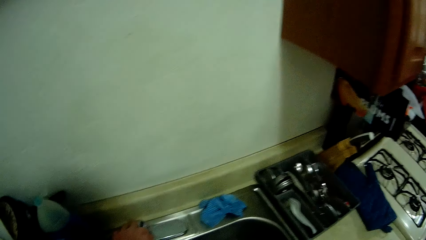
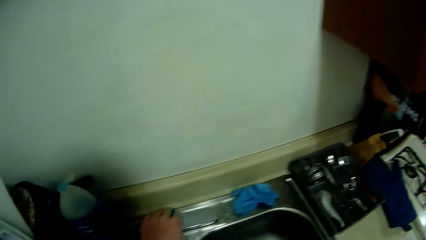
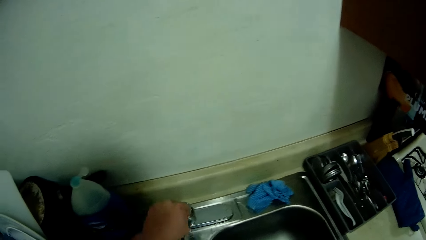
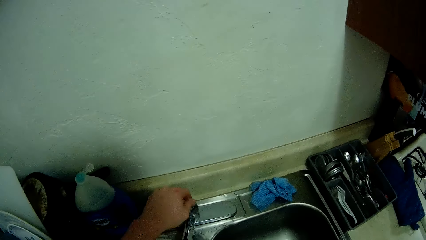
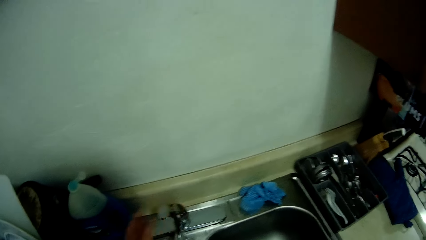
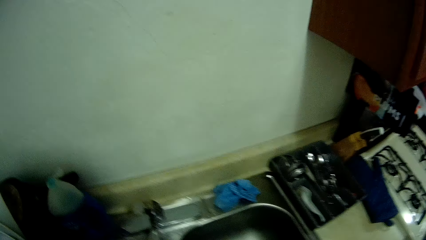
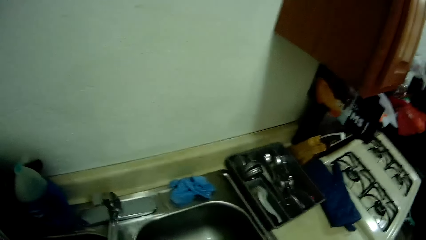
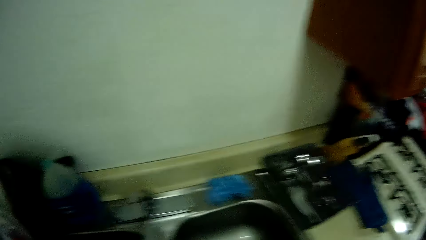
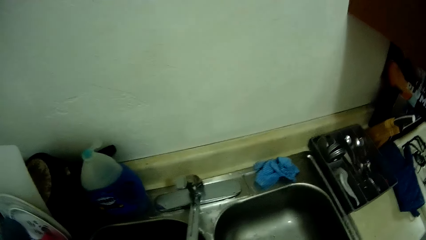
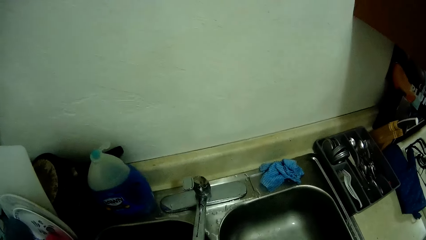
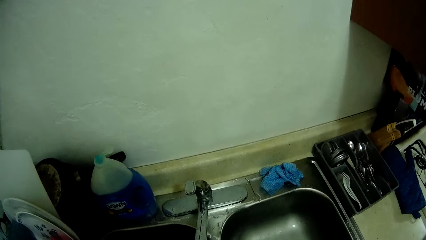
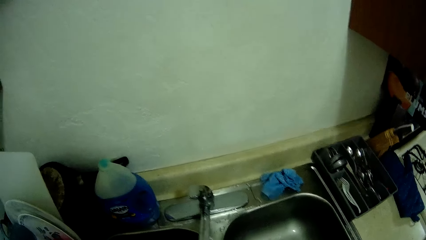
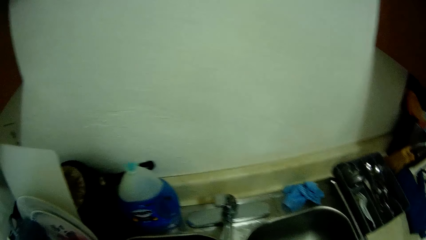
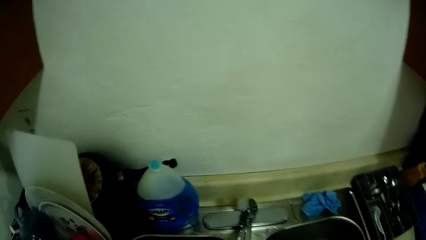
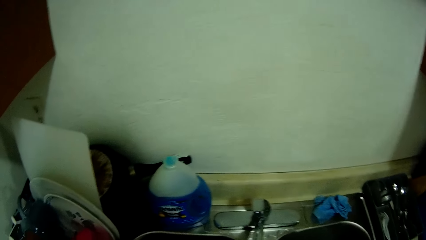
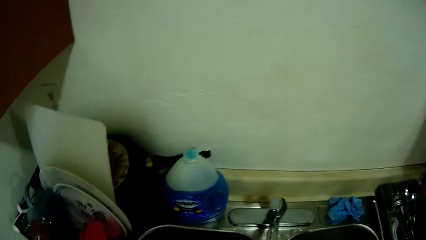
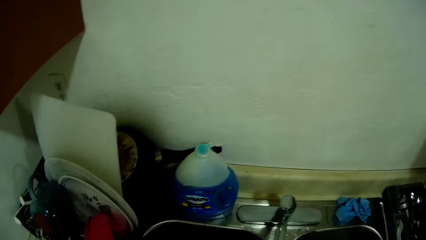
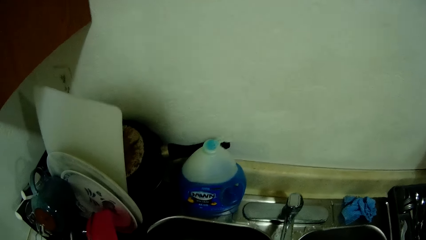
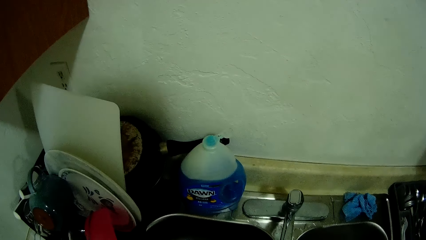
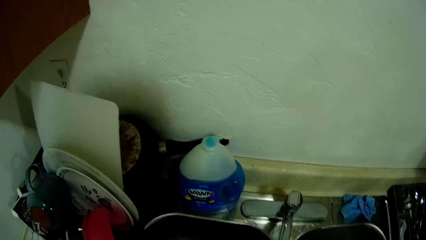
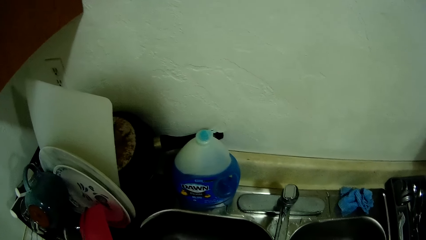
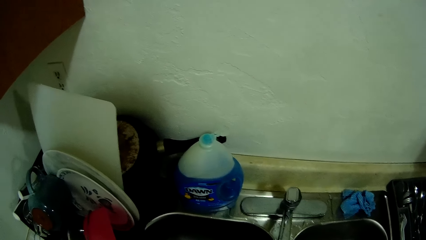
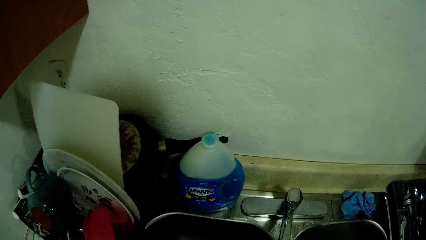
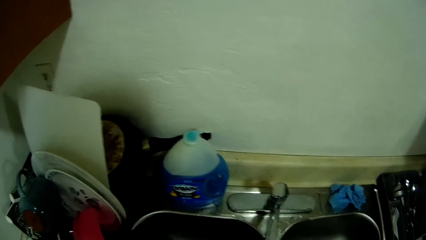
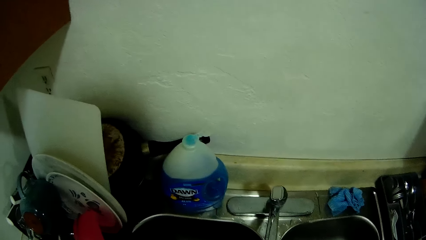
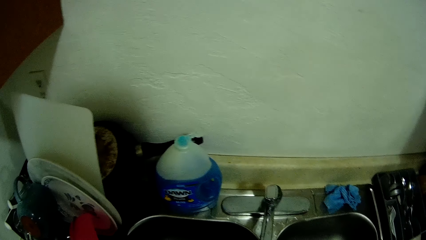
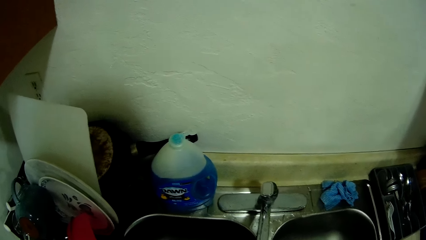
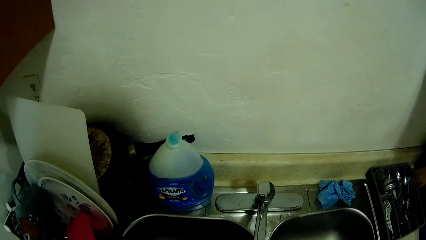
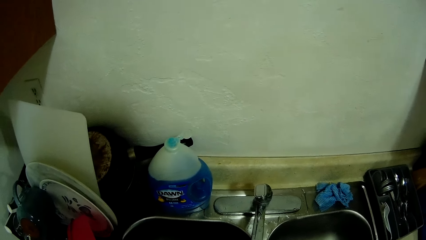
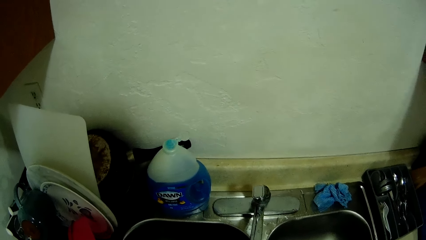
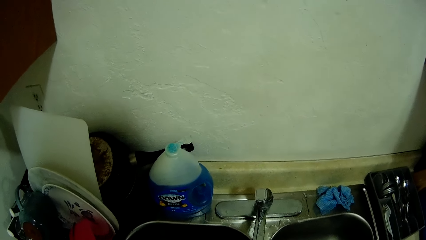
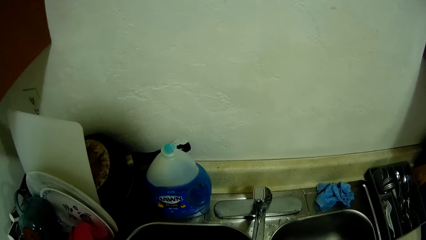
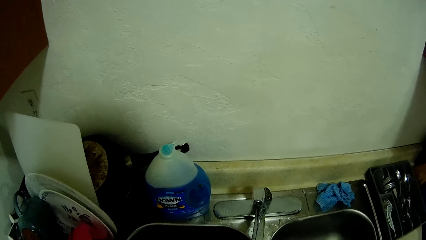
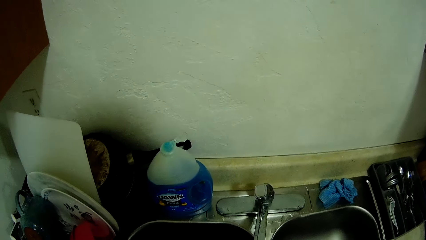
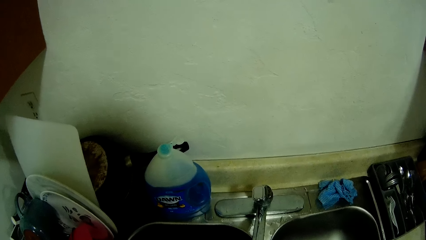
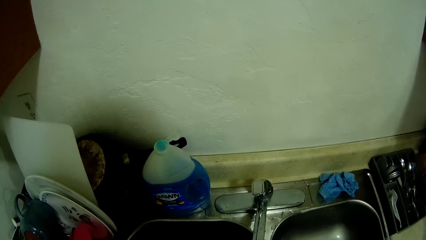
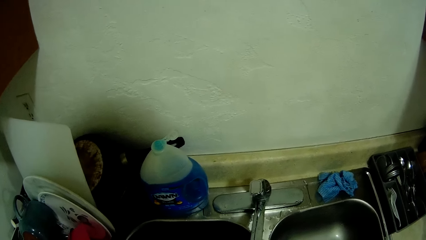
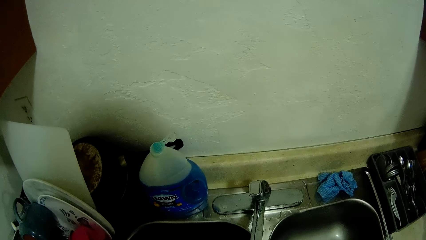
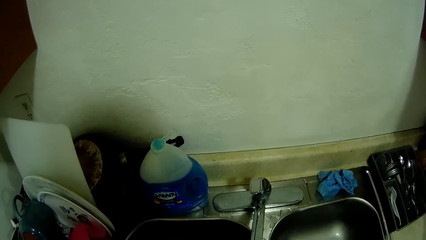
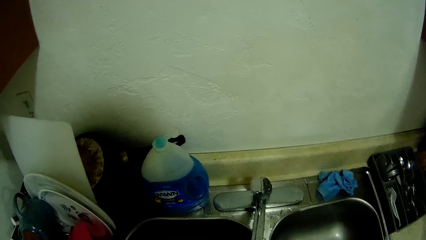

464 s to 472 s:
The camera wearer turns on the tap with her left hand. She cleans the washing basin.

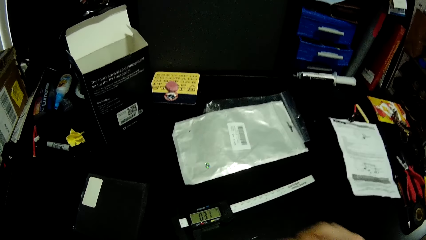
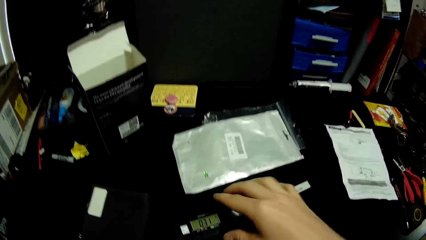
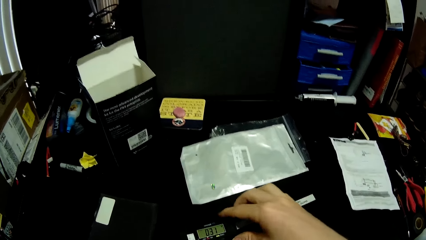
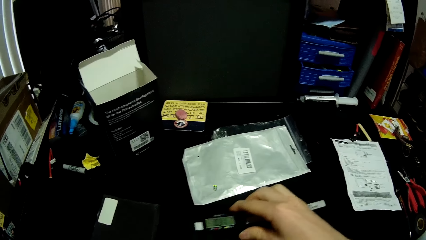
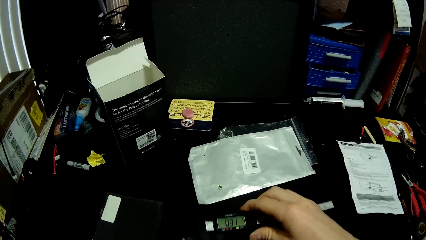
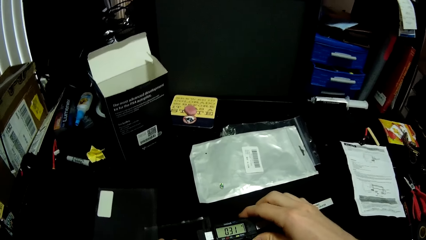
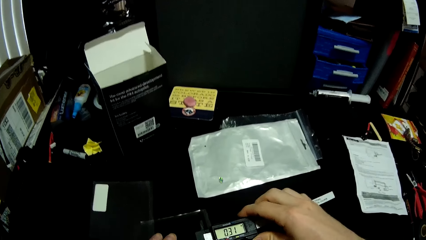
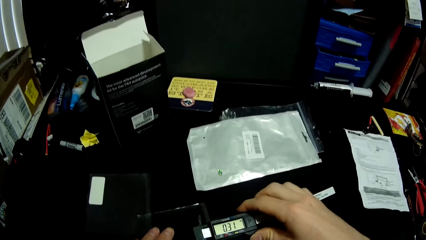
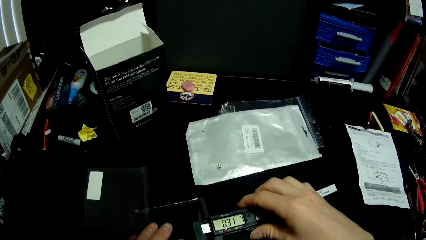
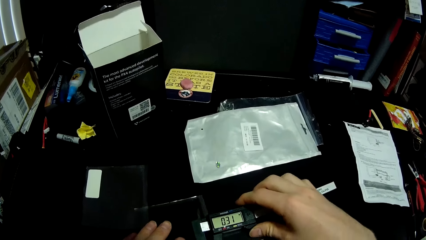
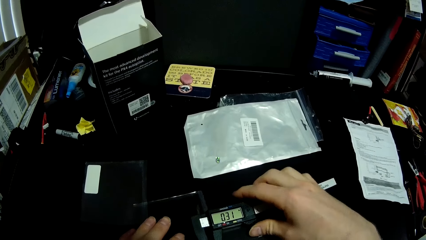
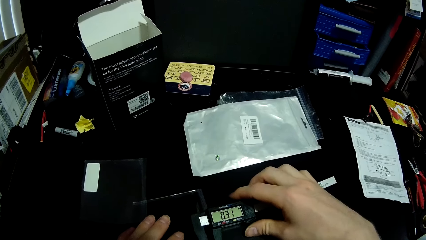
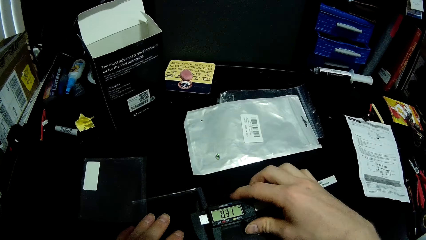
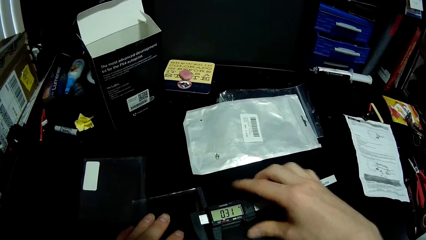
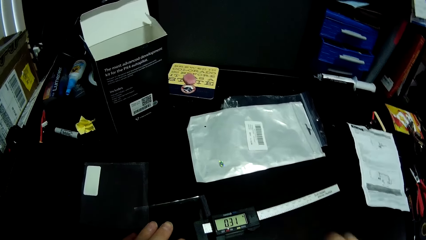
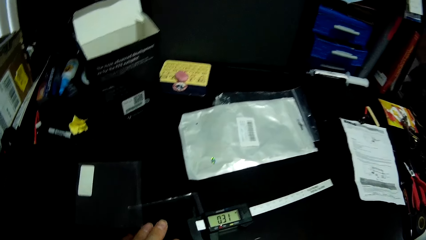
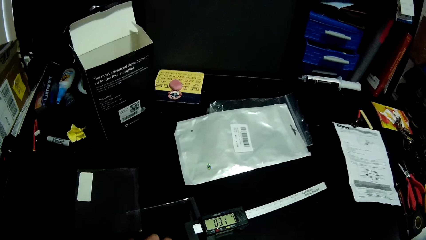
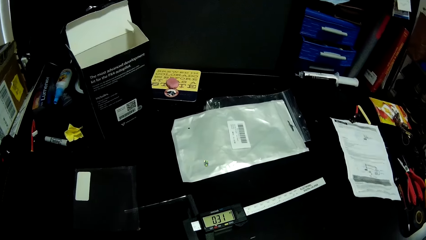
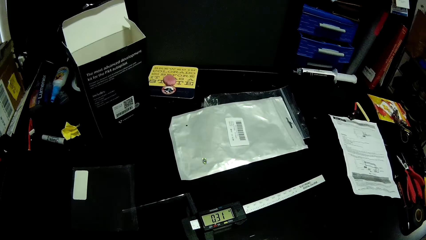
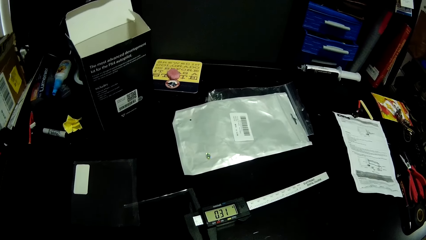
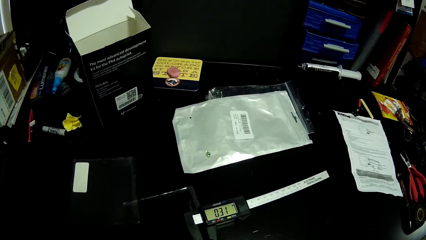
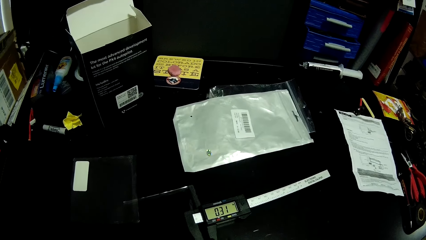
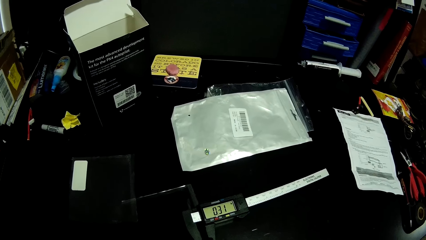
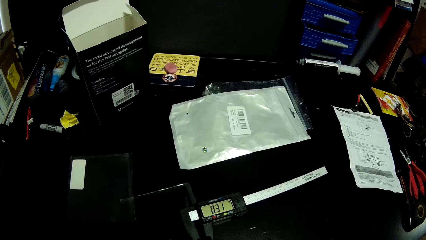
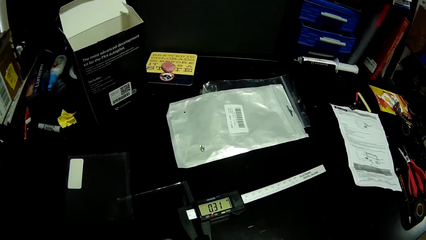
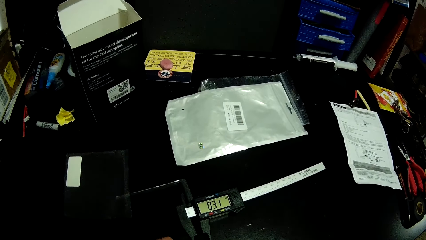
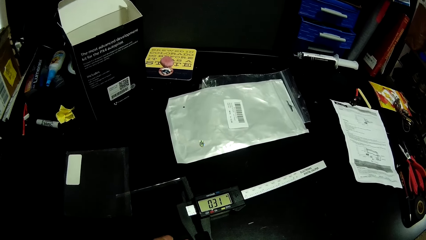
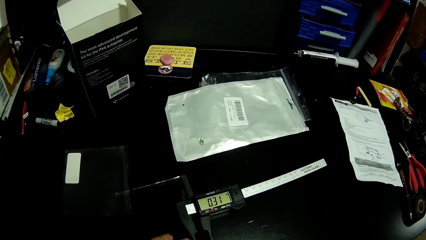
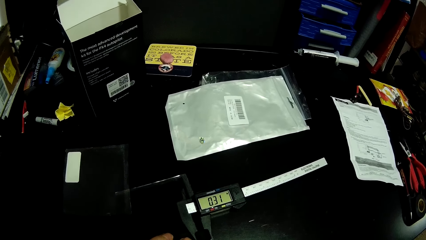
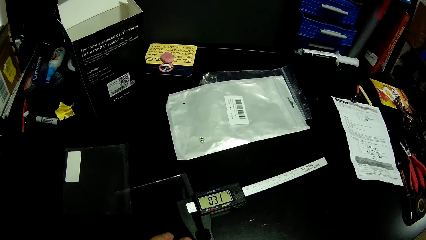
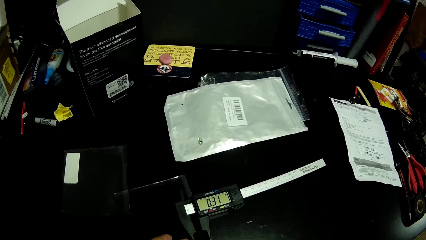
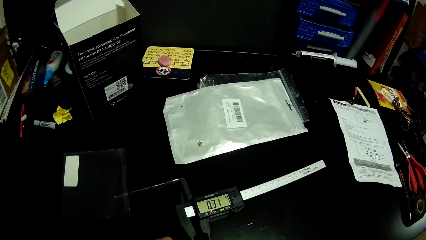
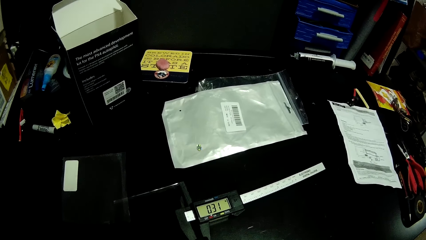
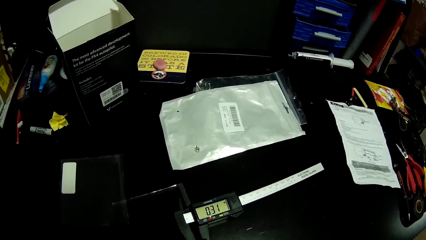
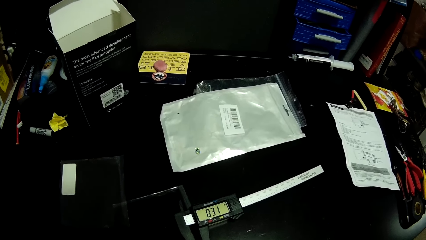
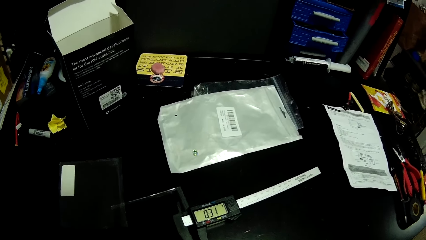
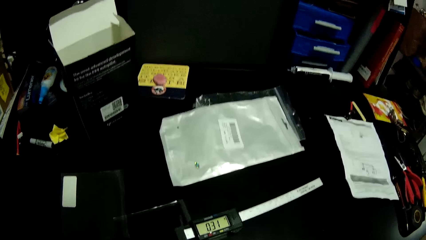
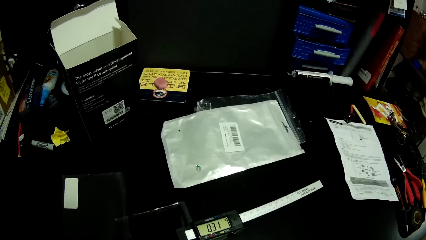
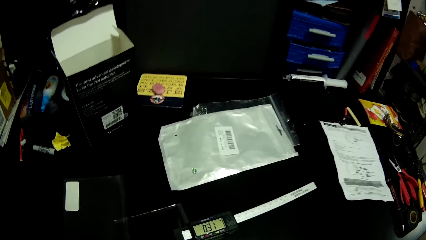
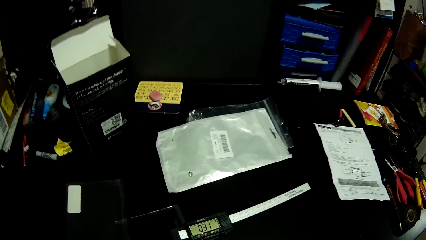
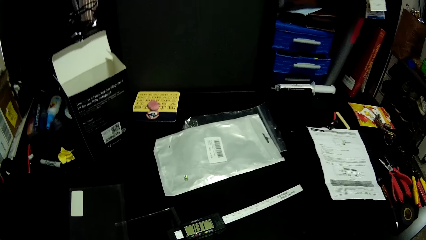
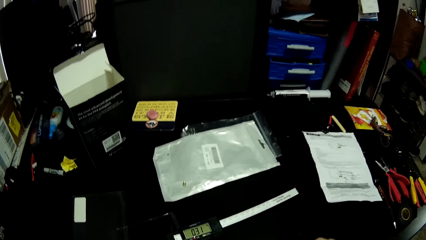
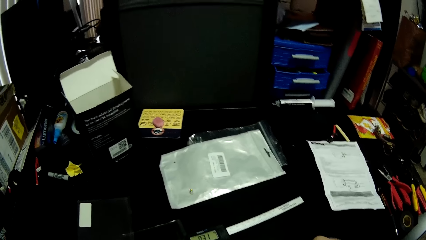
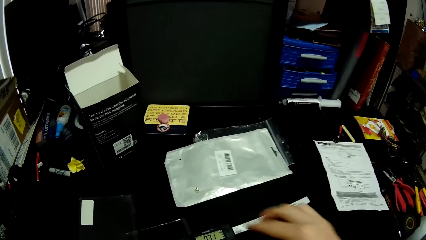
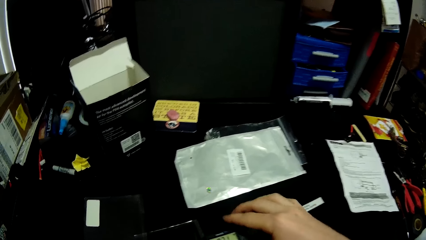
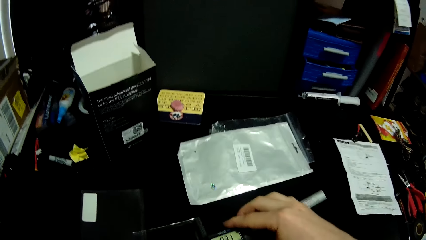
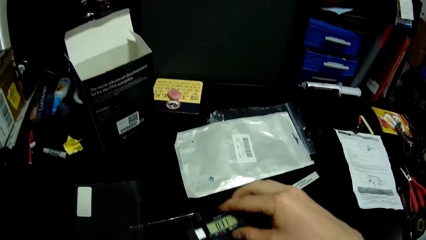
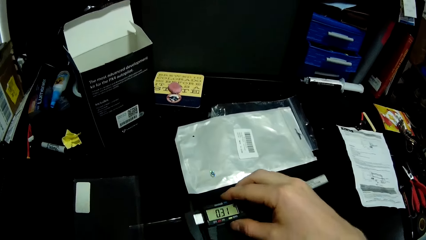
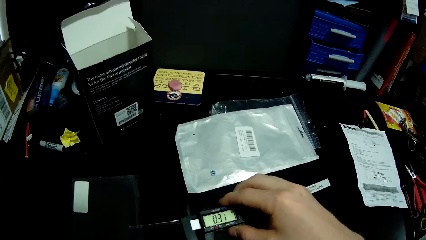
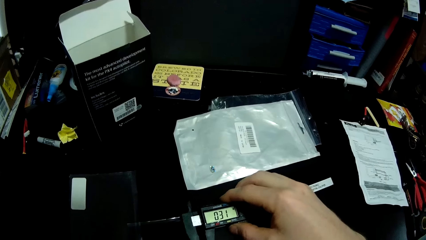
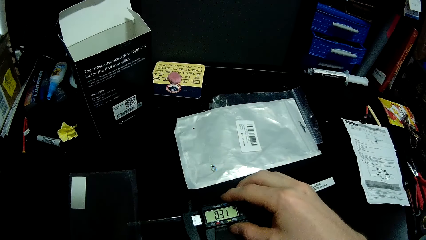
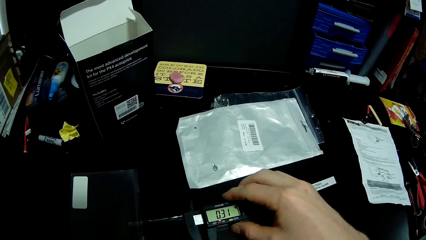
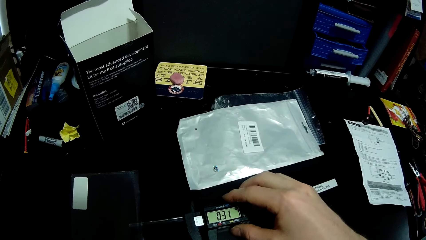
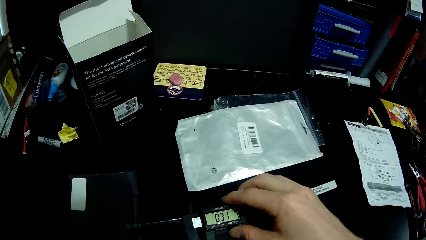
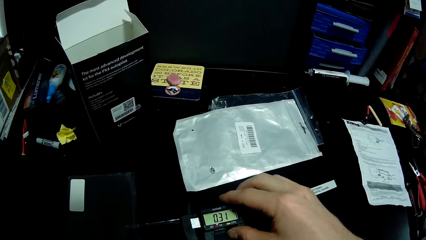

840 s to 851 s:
The camera wearer readjusts the digital caliper on the rubber piece with his right hand. He readjusts it again. He touches the electronic digital caliper.
